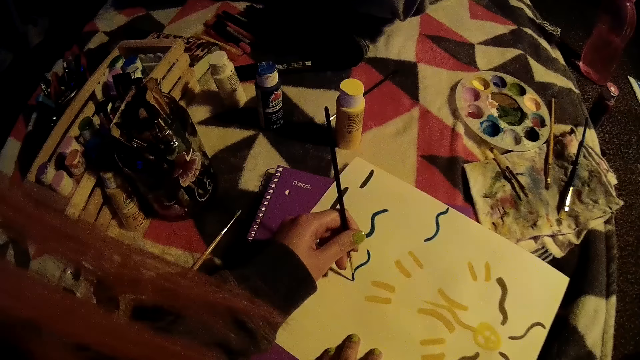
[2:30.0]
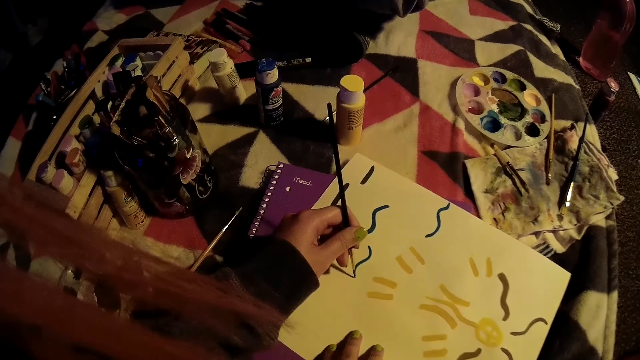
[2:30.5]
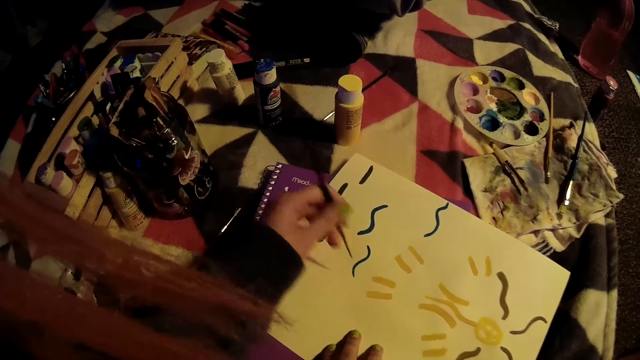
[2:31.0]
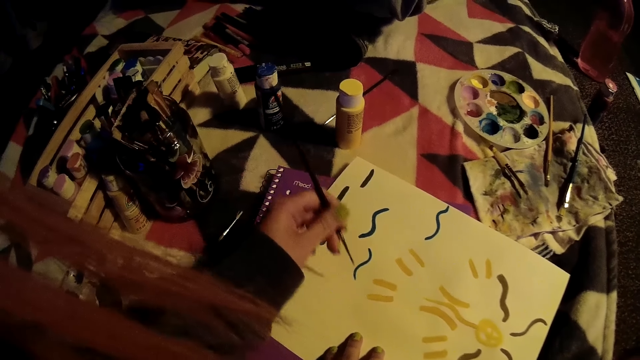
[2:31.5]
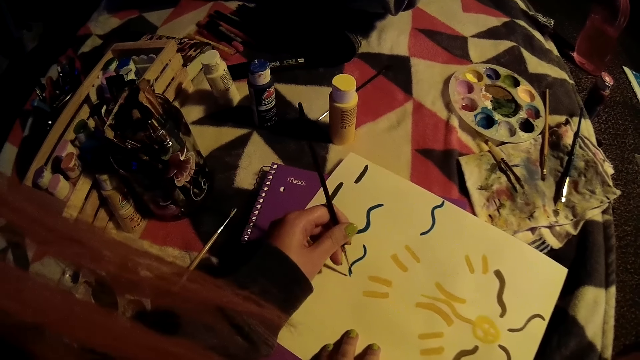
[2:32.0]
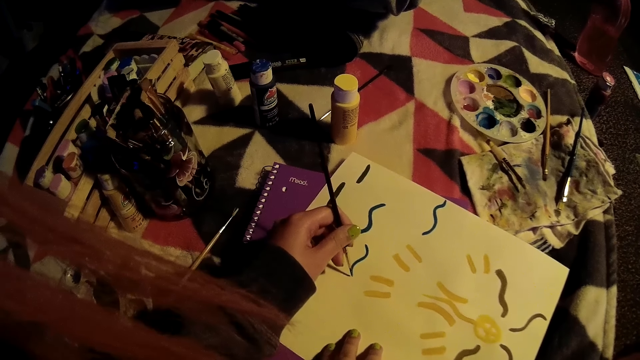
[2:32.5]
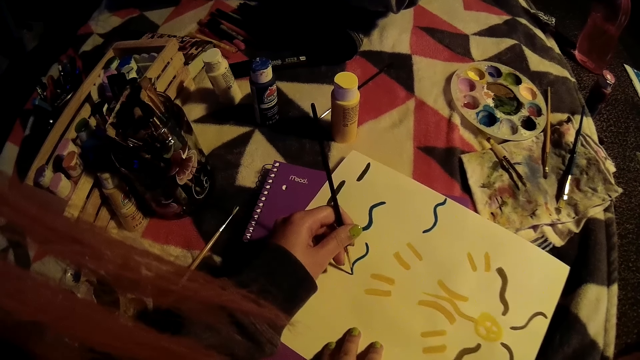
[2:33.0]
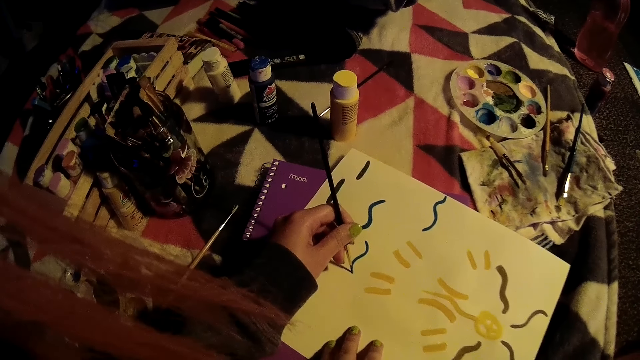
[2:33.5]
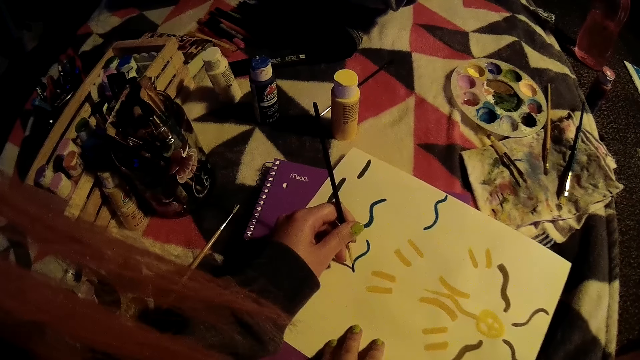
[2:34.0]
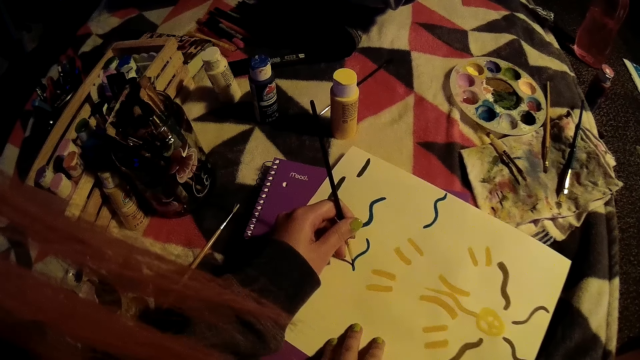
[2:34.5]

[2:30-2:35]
The camera wearer paints on the book with the brush in her left hand.

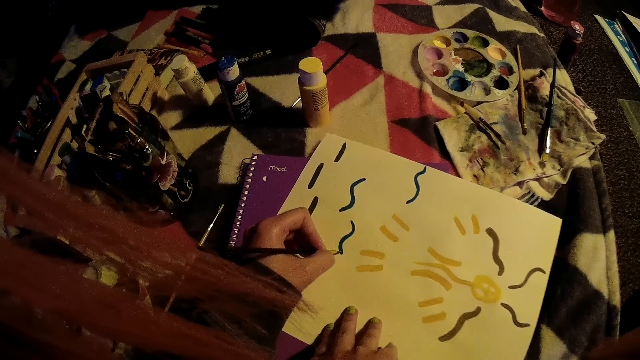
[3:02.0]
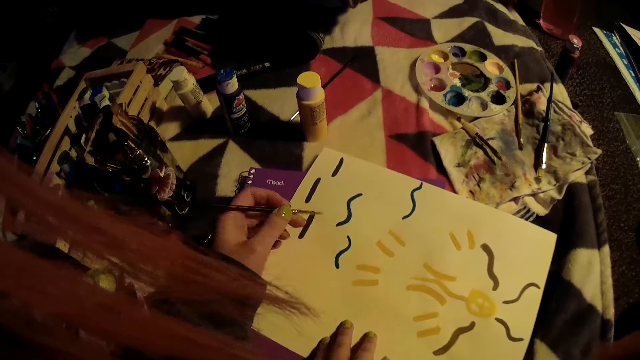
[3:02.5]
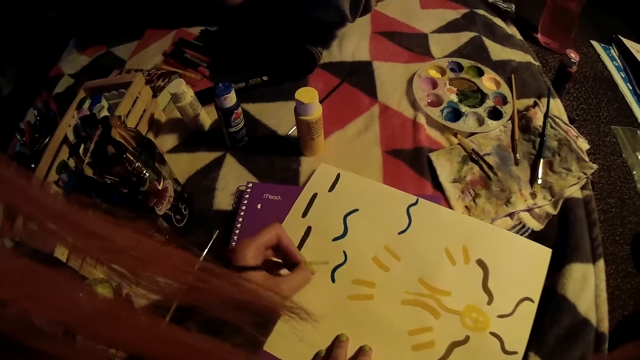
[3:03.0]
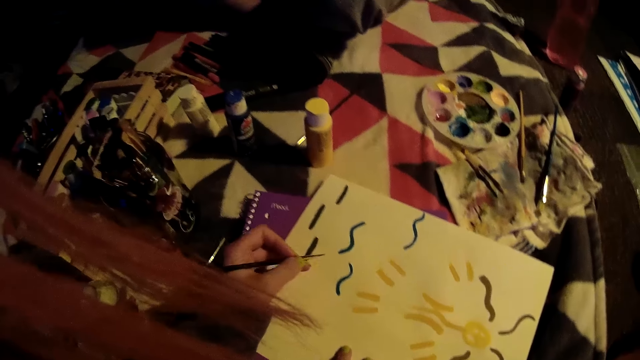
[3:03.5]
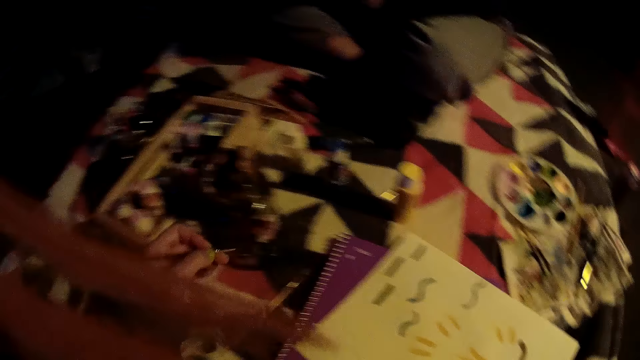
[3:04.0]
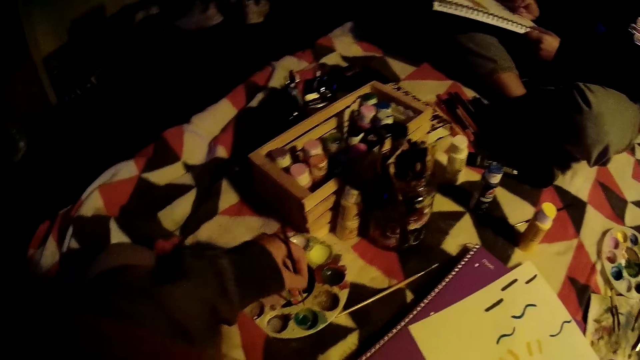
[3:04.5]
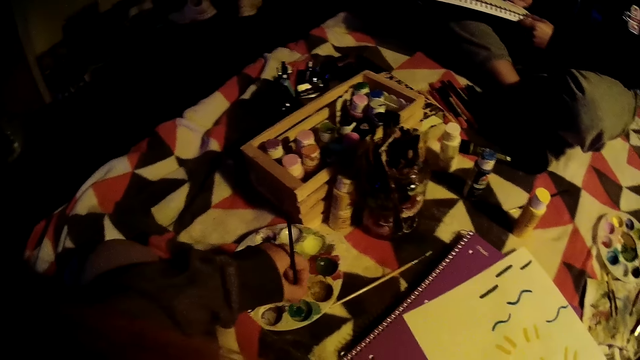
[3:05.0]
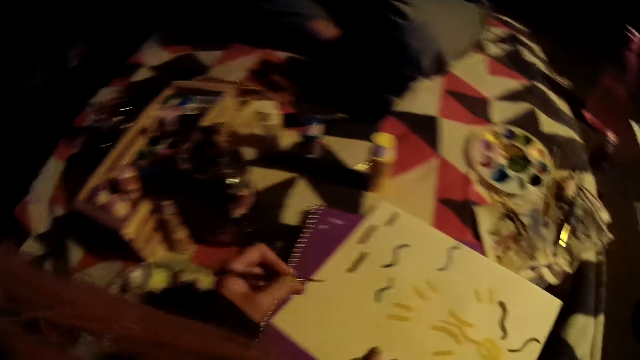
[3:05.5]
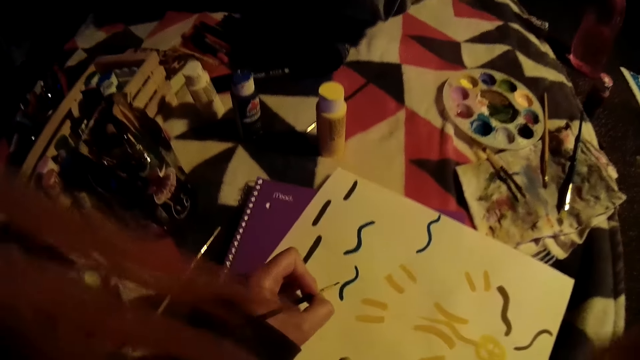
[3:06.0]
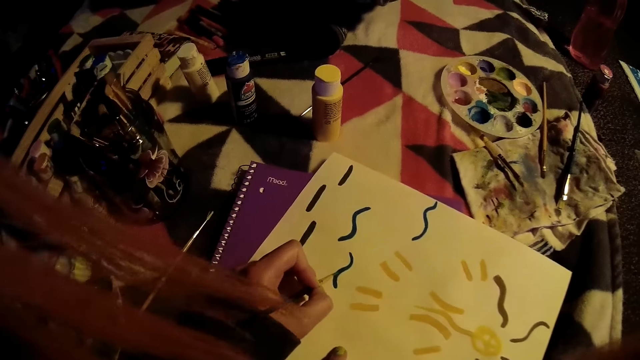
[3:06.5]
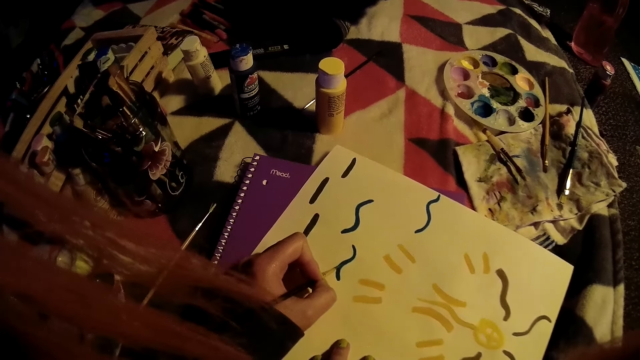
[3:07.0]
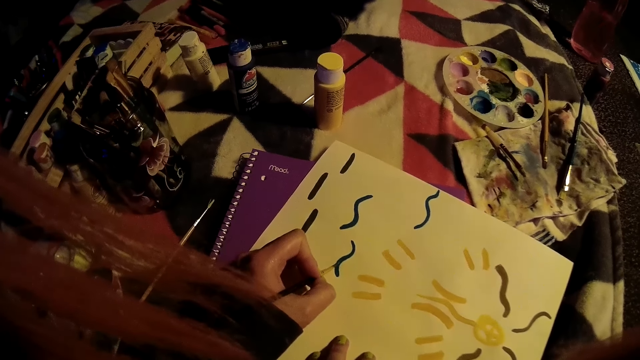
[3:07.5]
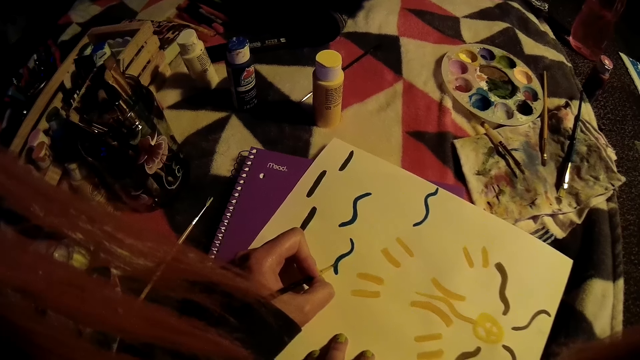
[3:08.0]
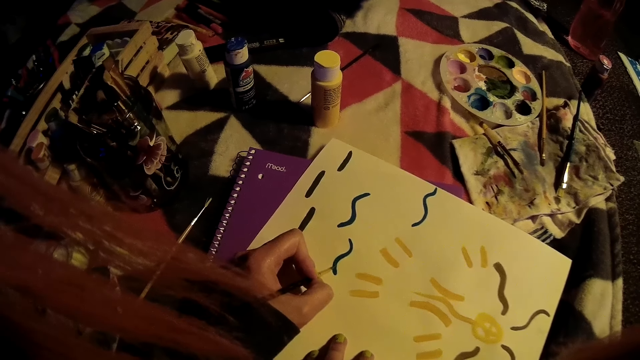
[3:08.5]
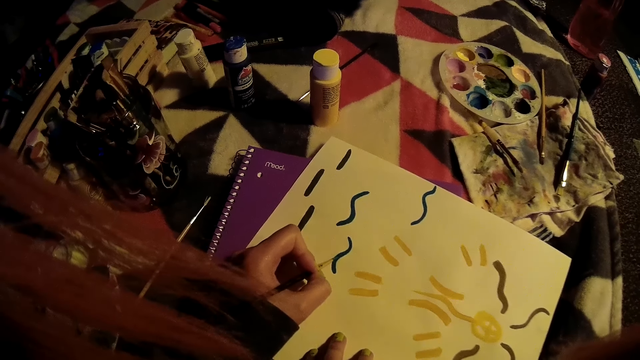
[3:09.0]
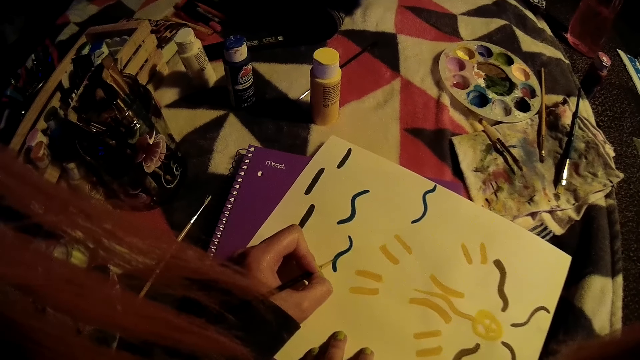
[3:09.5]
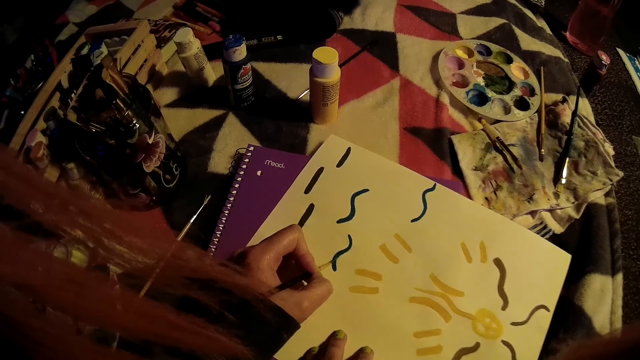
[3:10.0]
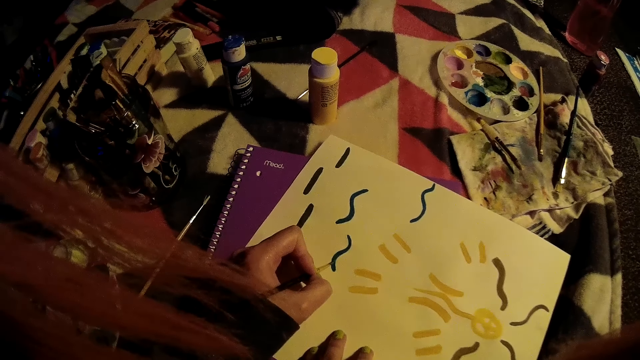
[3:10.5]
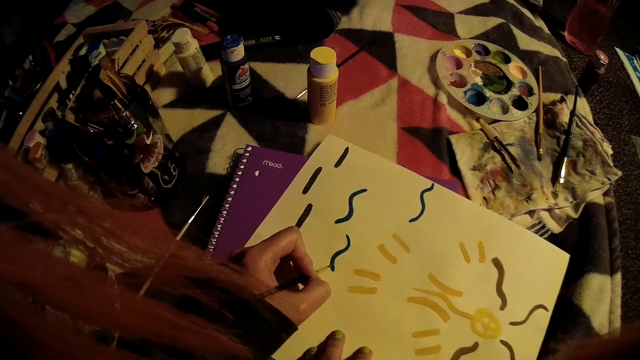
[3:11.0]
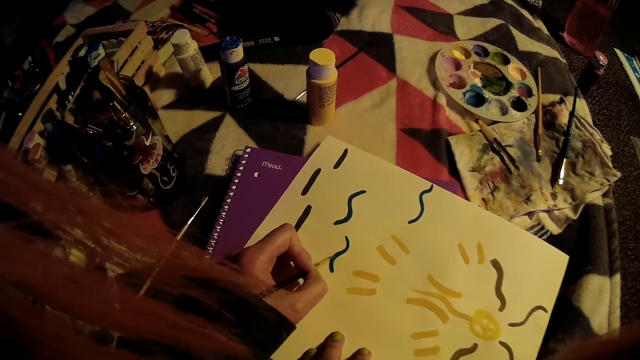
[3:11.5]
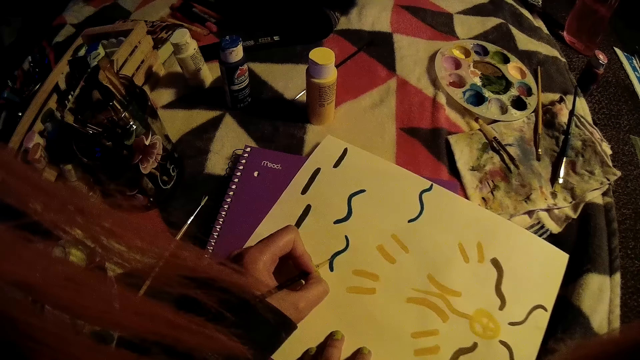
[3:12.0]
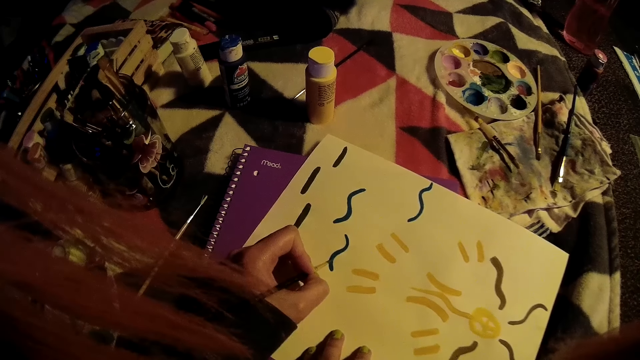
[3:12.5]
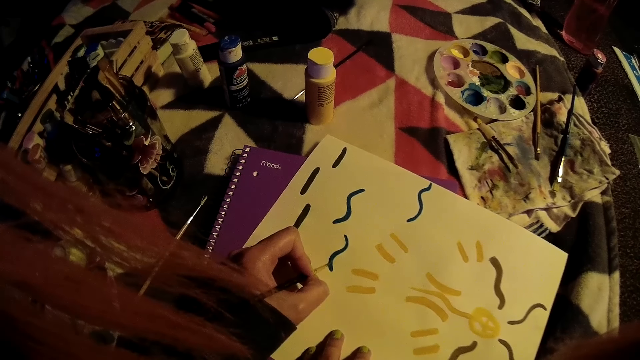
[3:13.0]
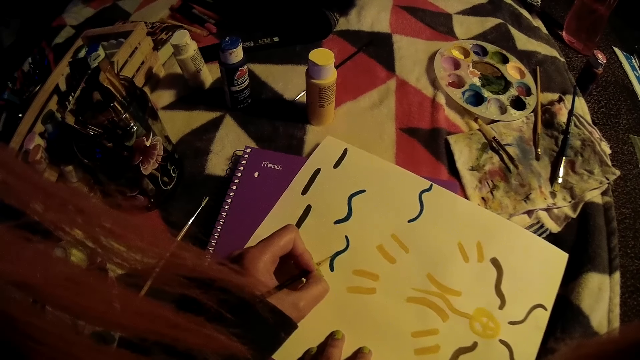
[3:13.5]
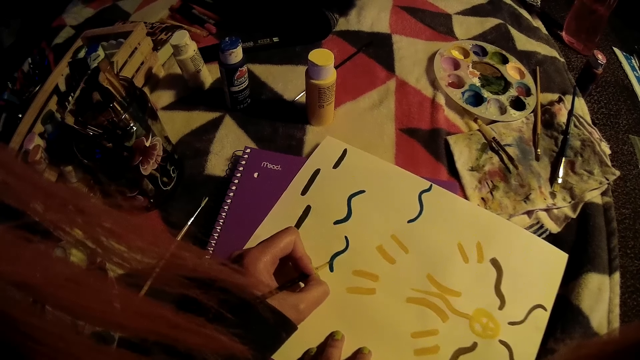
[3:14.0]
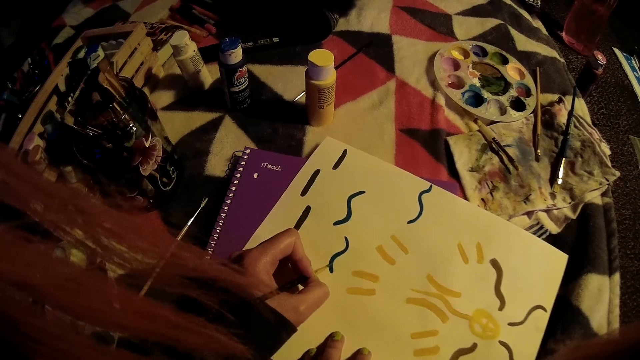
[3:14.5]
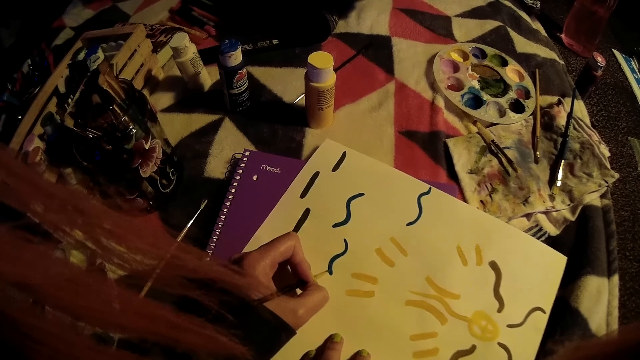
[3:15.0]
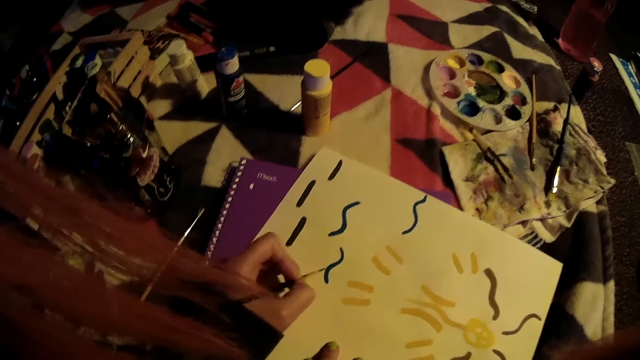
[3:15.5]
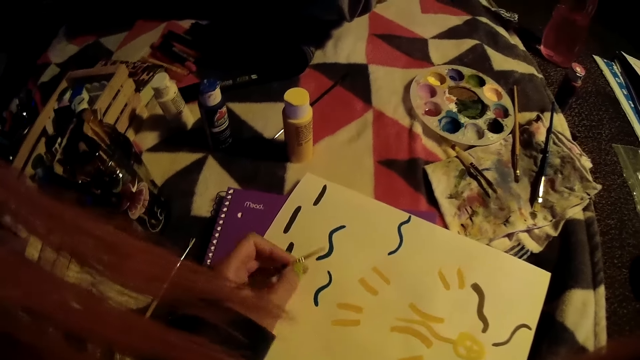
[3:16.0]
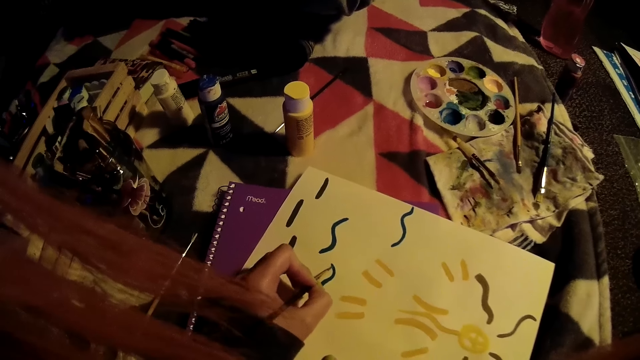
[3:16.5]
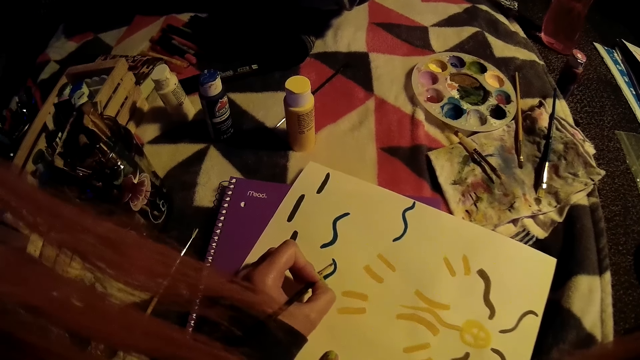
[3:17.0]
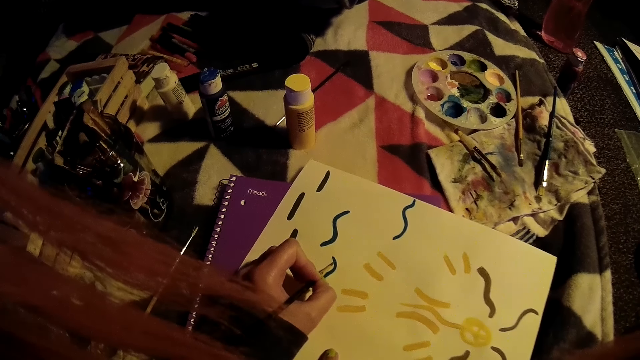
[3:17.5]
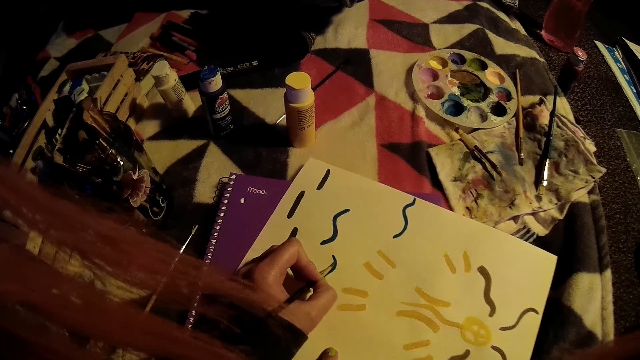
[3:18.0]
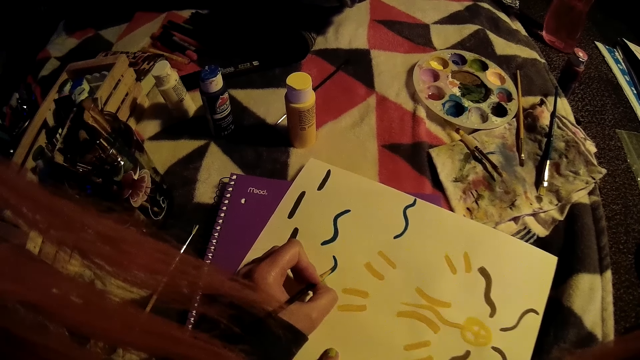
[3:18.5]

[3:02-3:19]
The camera wearer dips the brush into the plastic with her left hand. She paints on the book with the brush in her left hand.
